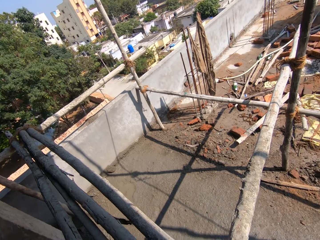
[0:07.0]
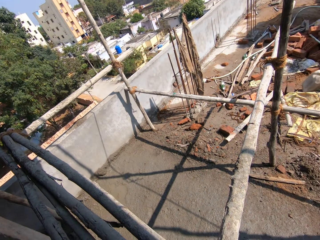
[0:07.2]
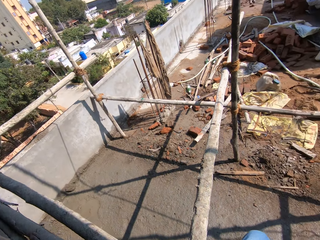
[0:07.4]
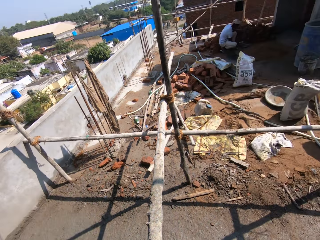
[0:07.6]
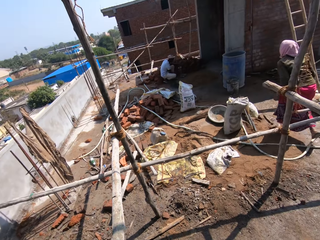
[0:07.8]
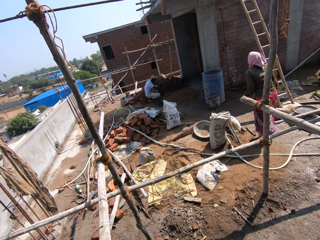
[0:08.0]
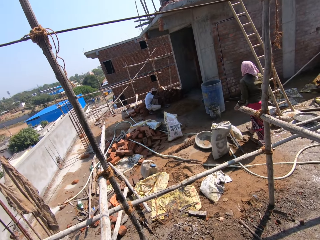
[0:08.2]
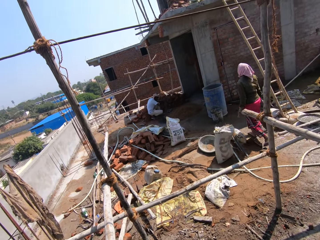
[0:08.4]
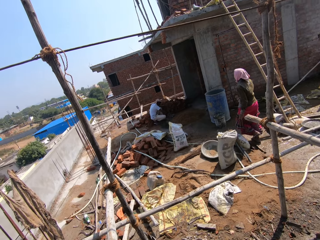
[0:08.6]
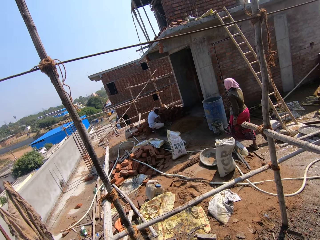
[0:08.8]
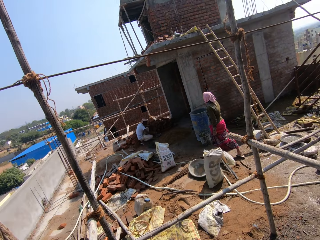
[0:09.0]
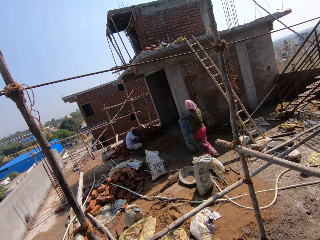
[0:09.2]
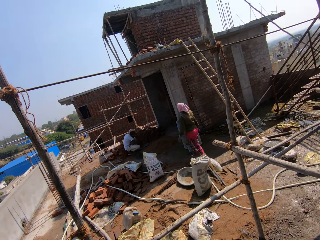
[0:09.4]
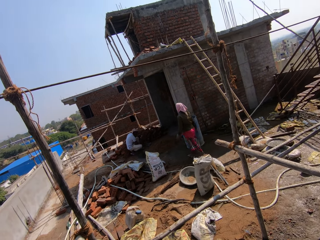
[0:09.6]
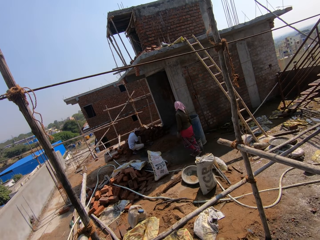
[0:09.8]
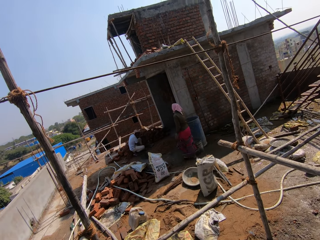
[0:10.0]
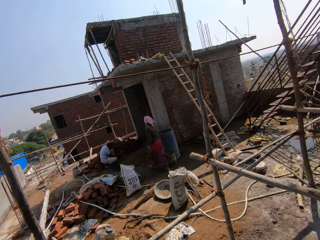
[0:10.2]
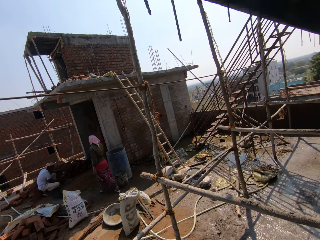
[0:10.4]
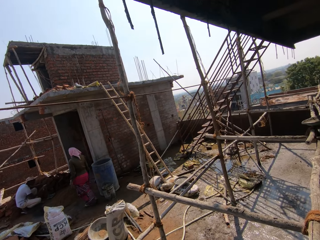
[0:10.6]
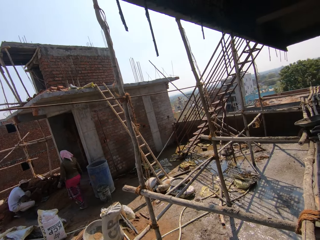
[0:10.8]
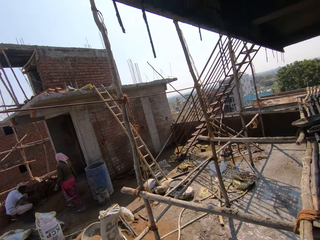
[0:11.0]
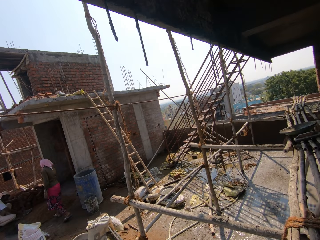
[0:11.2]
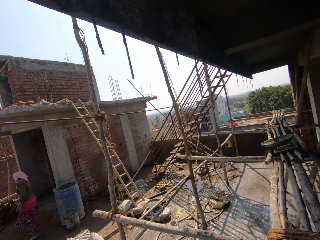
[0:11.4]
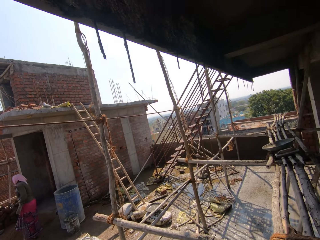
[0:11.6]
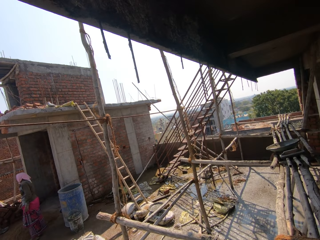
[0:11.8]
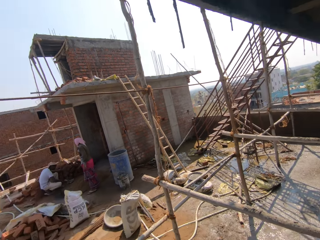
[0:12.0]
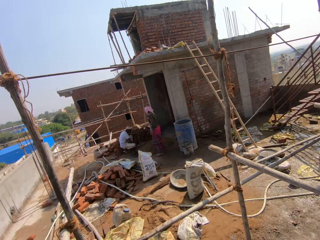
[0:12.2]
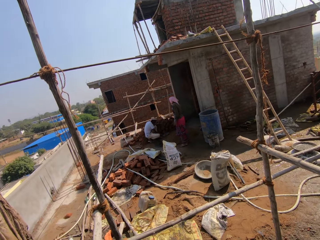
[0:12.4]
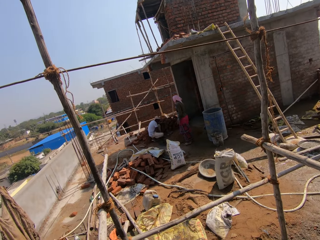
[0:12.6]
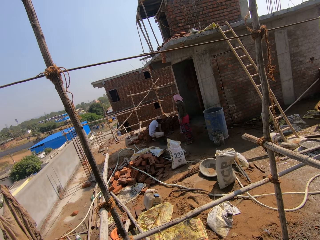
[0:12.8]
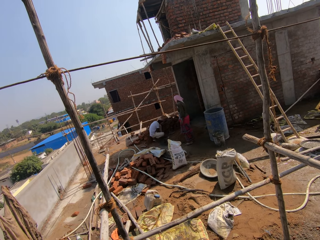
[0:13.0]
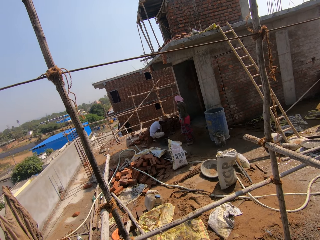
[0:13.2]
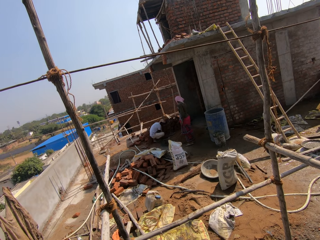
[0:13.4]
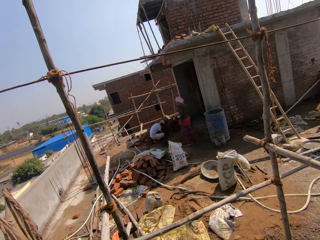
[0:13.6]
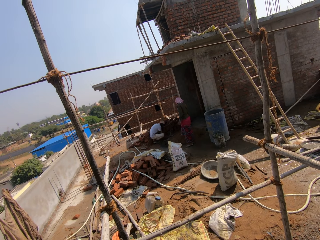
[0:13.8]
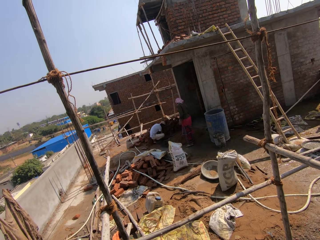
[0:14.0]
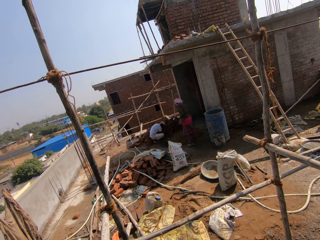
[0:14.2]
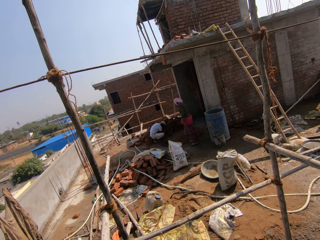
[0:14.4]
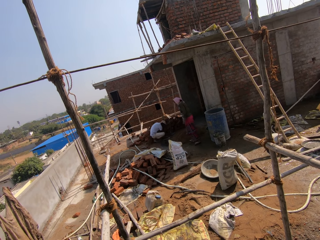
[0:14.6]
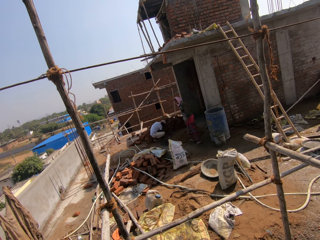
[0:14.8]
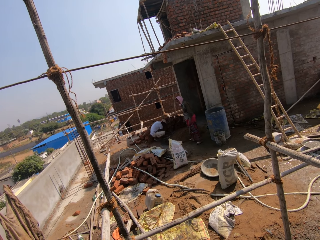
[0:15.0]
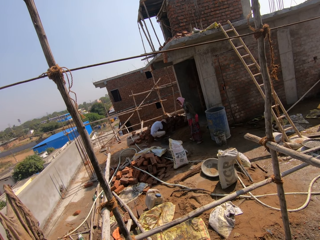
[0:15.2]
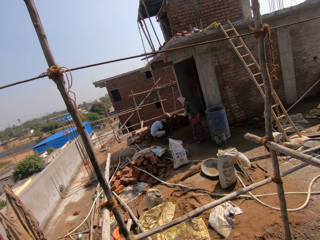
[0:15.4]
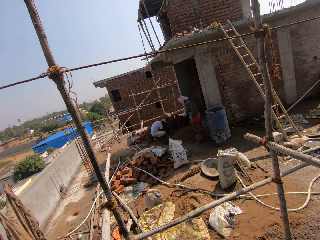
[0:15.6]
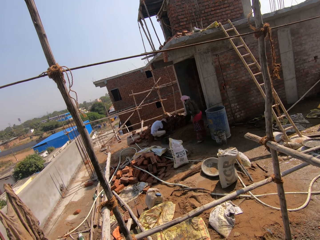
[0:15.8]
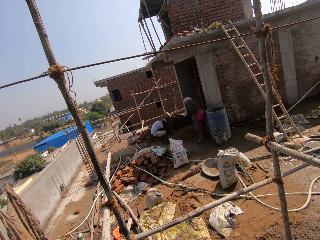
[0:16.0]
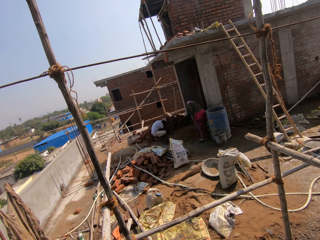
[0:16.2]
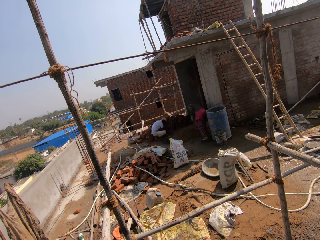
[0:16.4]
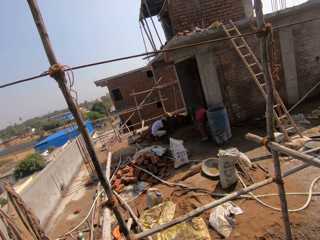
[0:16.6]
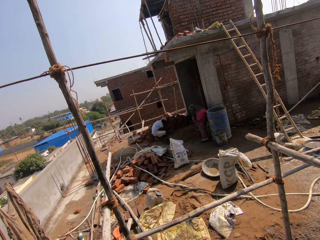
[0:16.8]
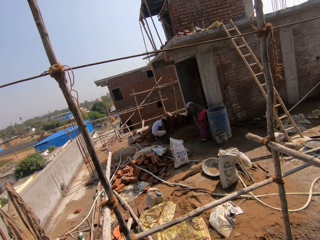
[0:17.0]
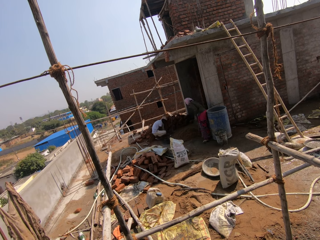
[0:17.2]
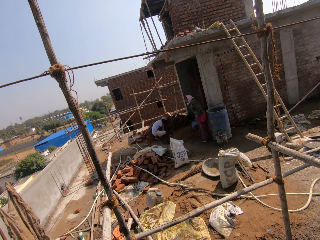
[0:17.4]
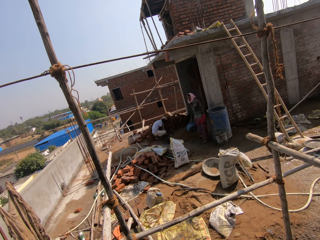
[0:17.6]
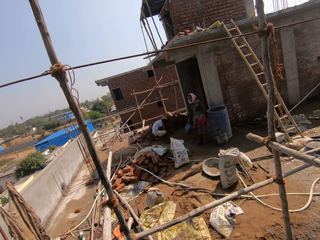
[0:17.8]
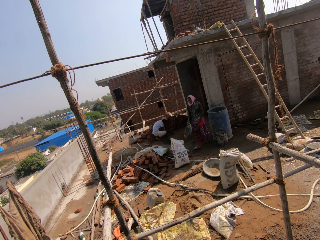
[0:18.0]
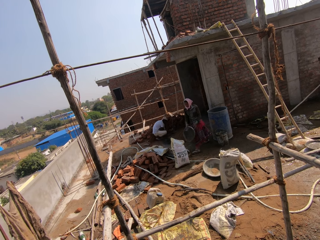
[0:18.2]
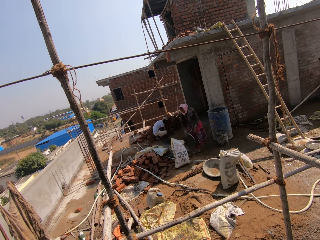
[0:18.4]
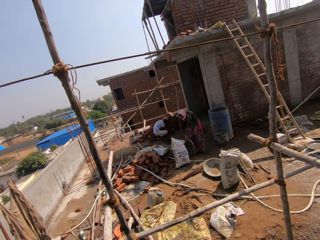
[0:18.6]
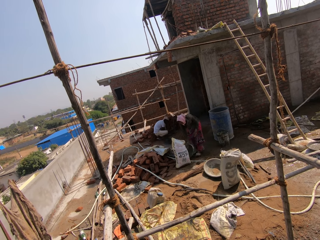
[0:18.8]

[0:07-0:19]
A person walks to the building. The person talks to another person. The first person picks up the tray.

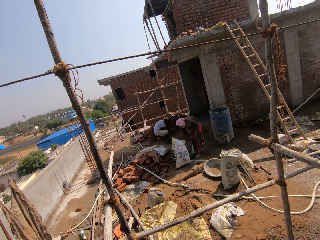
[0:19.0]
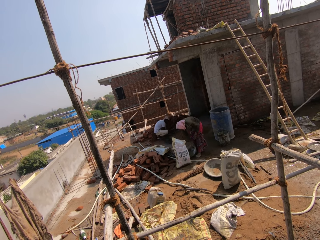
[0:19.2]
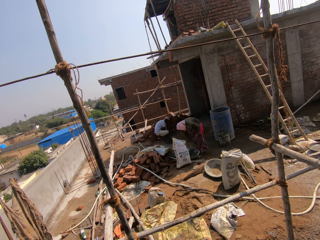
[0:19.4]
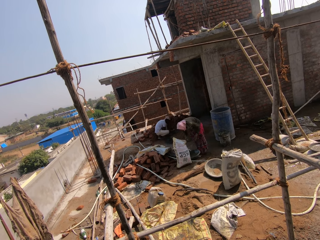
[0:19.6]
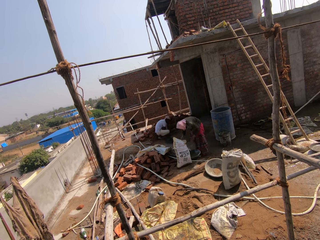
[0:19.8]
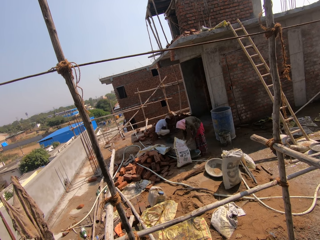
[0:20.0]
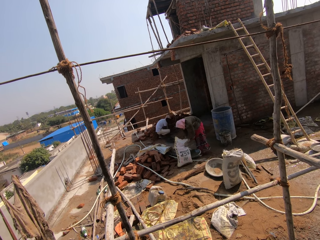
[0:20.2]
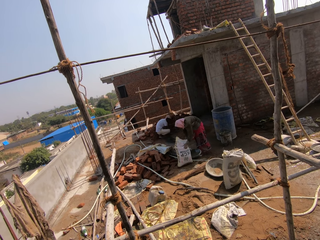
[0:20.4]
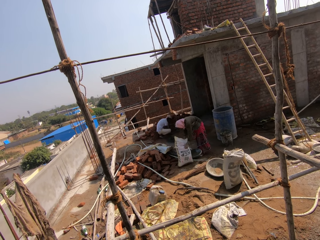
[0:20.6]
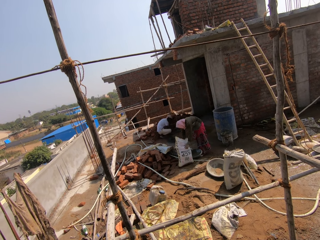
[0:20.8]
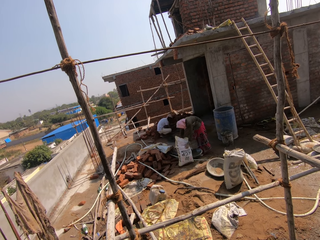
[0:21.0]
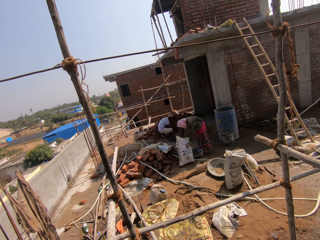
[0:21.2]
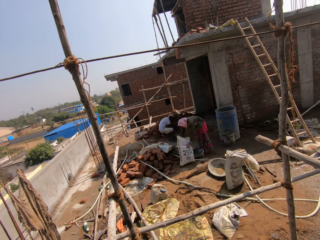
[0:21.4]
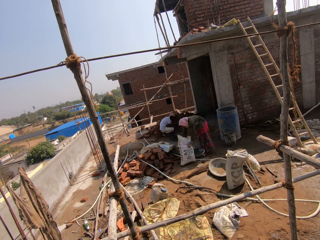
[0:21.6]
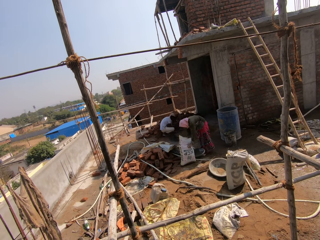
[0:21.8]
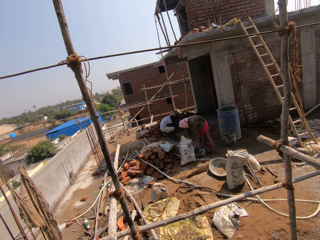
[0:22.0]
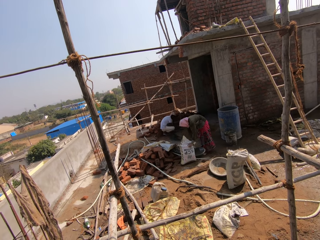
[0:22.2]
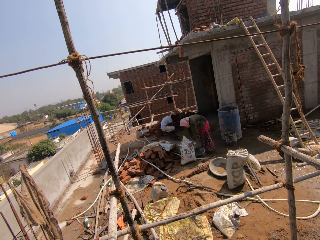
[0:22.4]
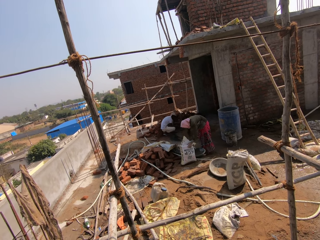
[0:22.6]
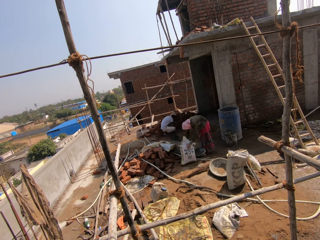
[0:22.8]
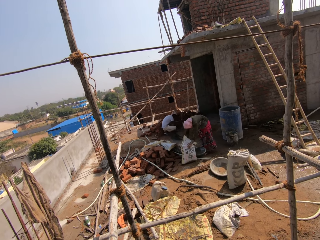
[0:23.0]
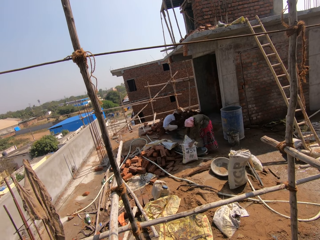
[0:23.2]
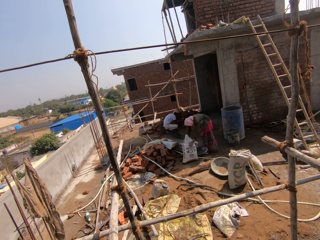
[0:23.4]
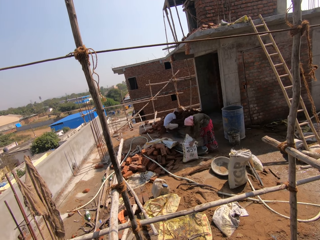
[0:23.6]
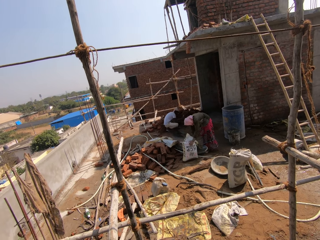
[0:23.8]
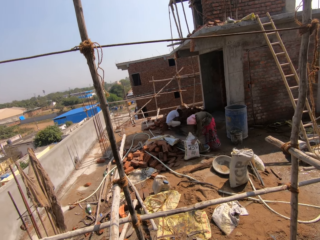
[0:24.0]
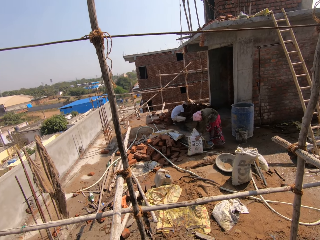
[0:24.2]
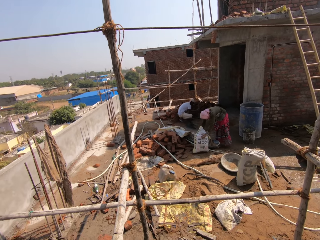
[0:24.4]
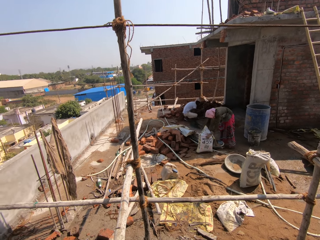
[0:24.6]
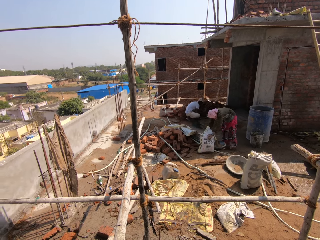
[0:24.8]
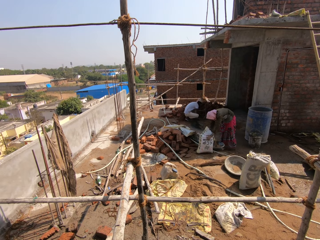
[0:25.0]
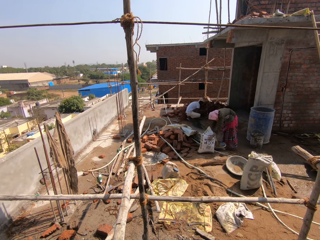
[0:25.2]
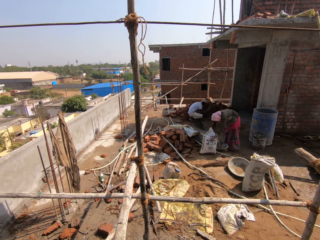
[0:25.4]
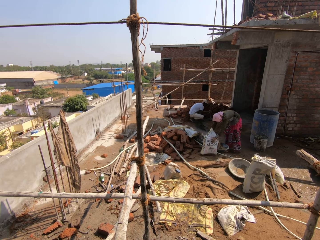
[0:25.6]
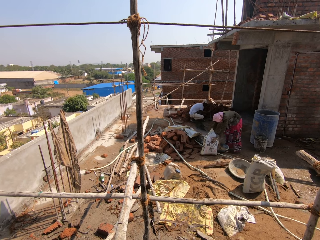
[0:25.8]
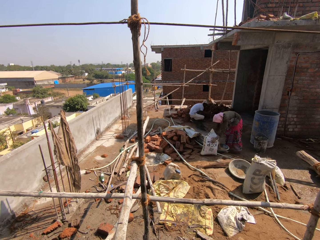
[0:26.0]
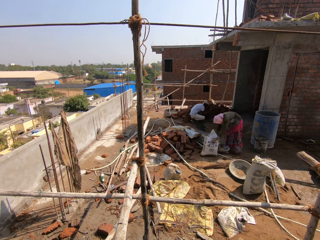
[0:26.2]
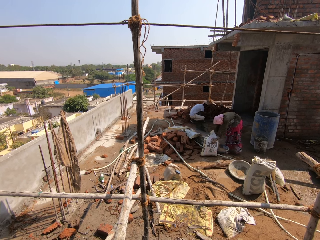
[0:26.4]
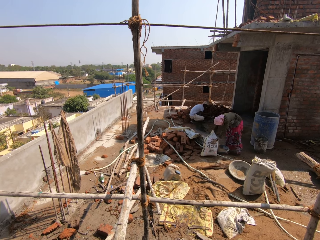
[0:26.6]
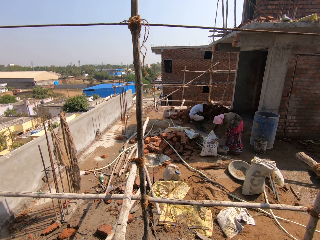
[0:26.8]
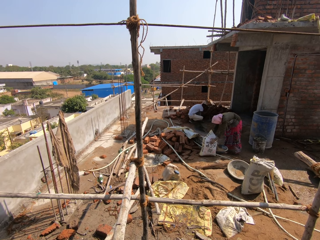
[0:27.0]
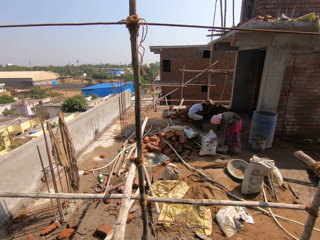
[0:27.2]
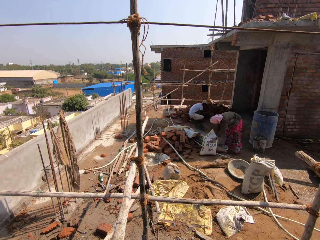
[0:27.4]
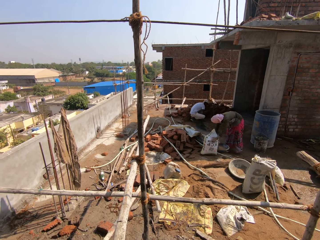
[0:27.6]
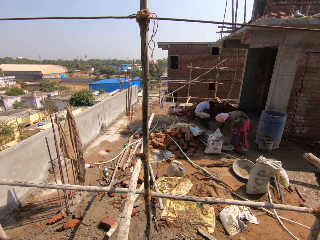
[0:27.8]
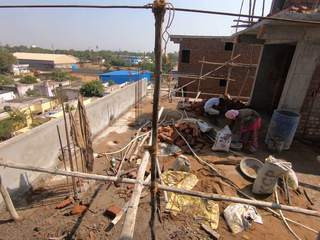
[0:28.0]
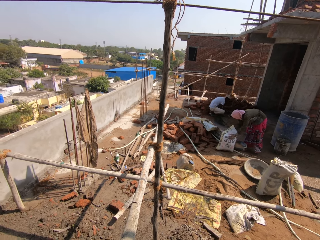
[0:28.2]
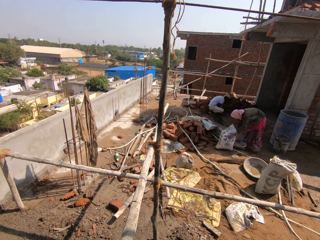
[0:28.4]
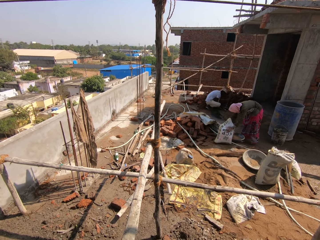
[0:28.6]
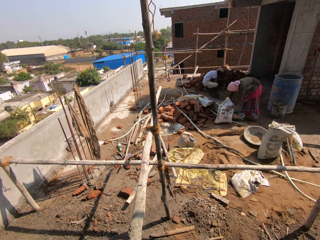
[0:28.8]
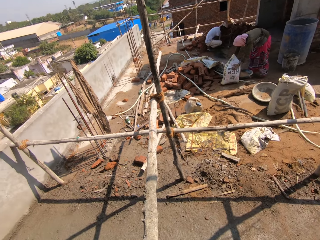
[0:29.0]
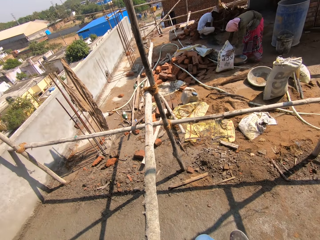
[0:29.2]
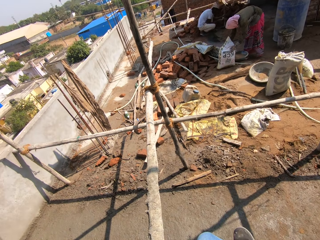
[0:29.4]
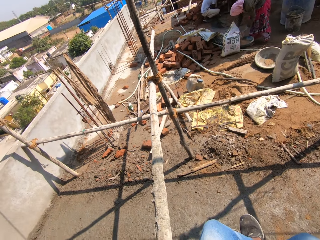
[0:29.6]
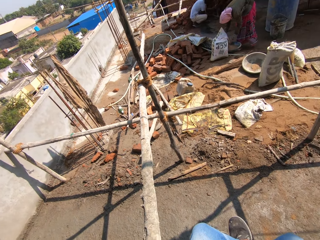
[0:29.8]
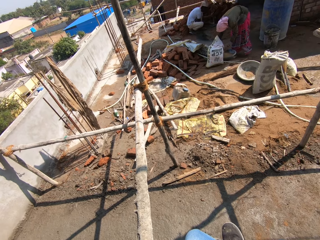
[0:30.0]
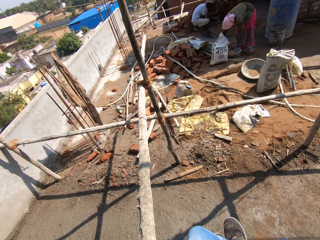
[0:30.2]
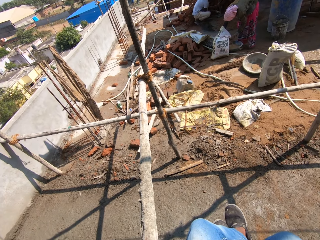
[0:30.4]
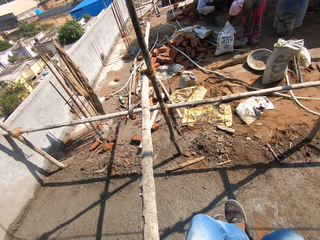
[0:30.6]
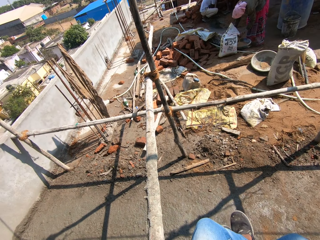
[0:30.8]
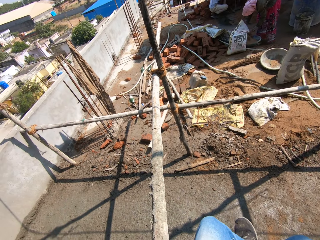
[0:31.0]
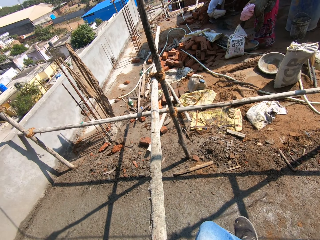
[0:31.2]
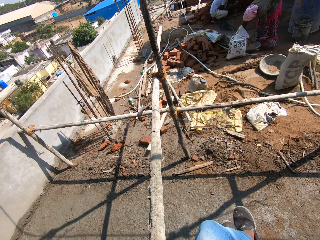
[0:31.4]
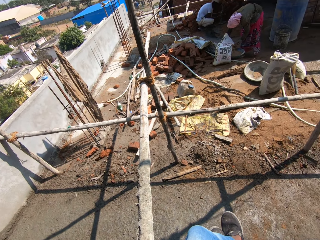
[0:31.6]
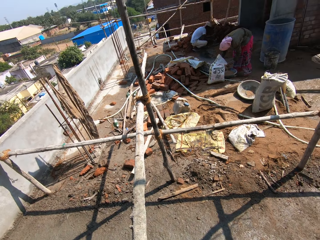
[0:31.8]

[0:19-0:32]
A person puts the tray down. The person takes the cement. Another person breaks the brick on the ground. The first person puts the cement on the tray. The camera wearer moves the legs.
